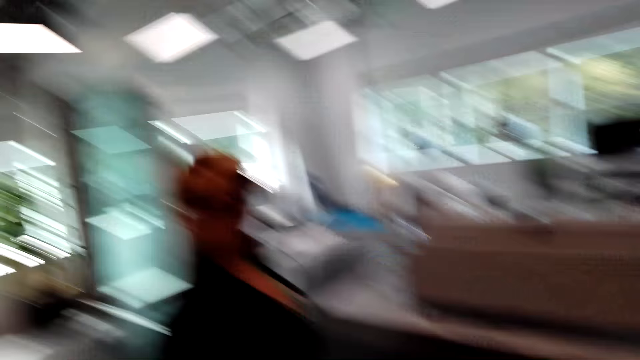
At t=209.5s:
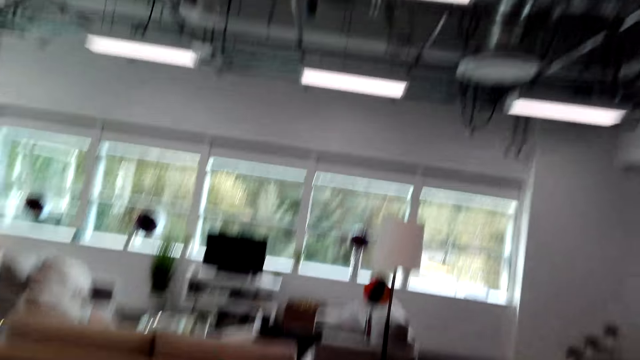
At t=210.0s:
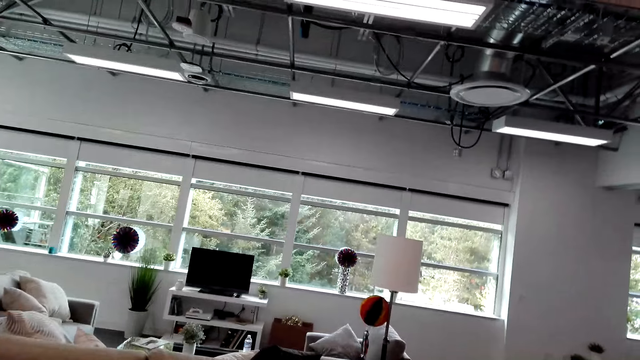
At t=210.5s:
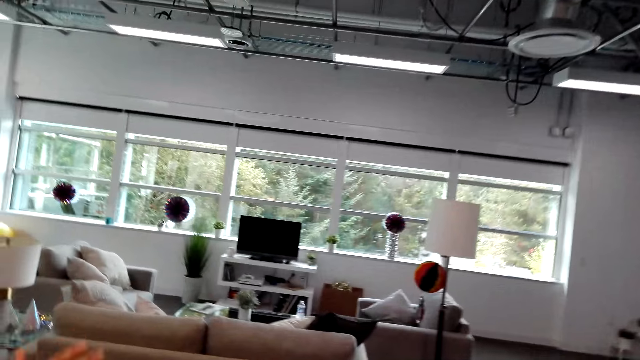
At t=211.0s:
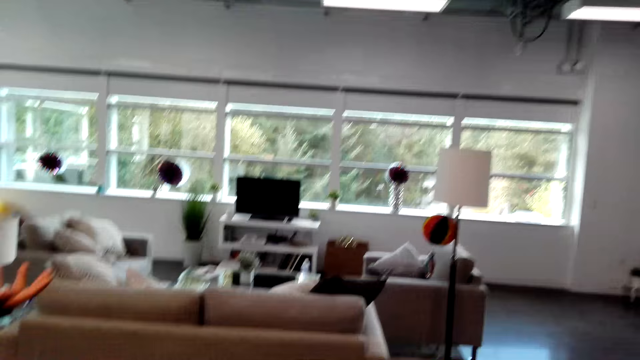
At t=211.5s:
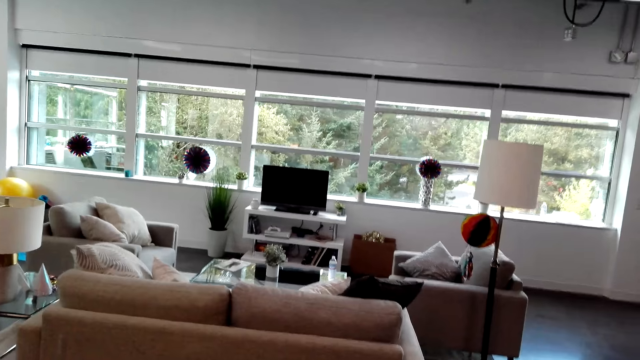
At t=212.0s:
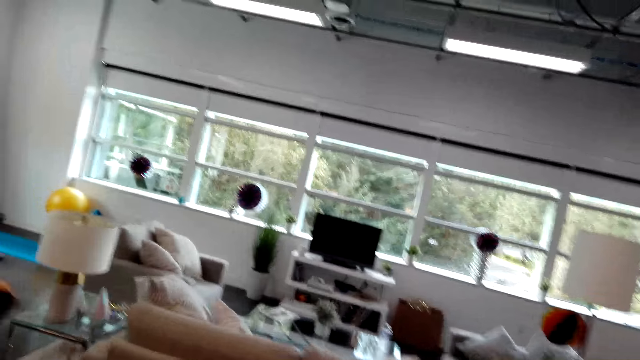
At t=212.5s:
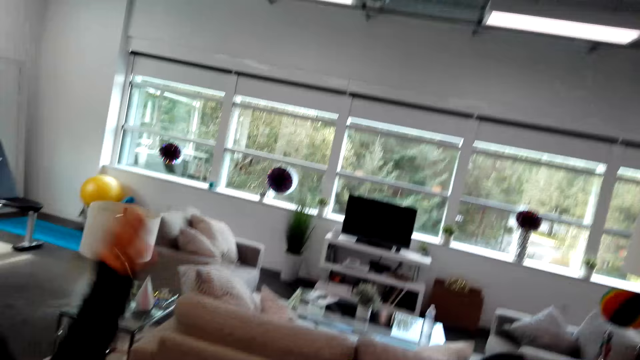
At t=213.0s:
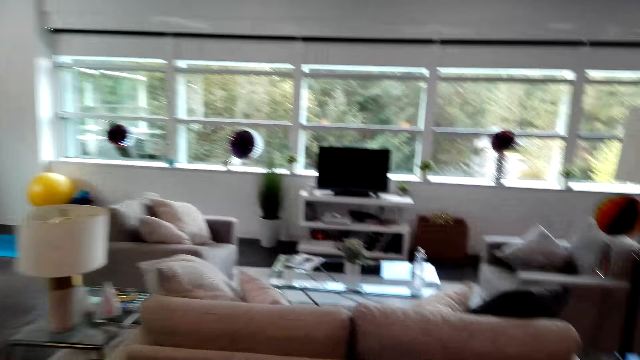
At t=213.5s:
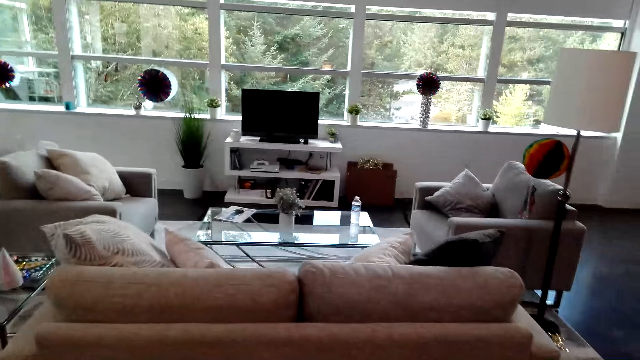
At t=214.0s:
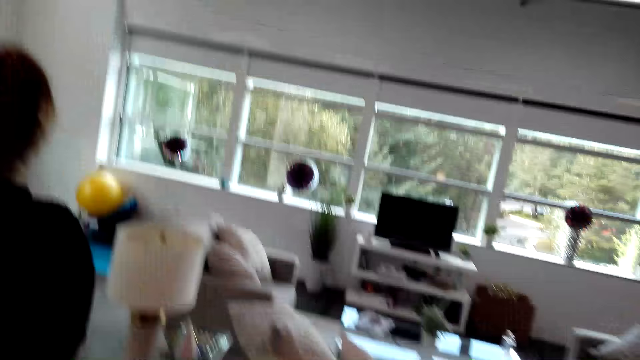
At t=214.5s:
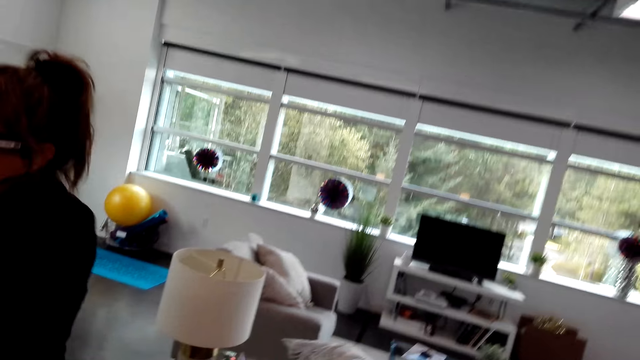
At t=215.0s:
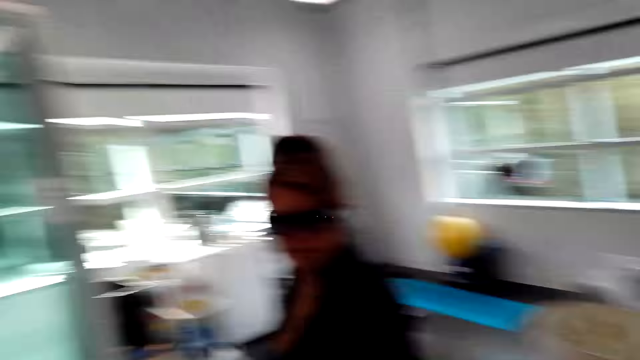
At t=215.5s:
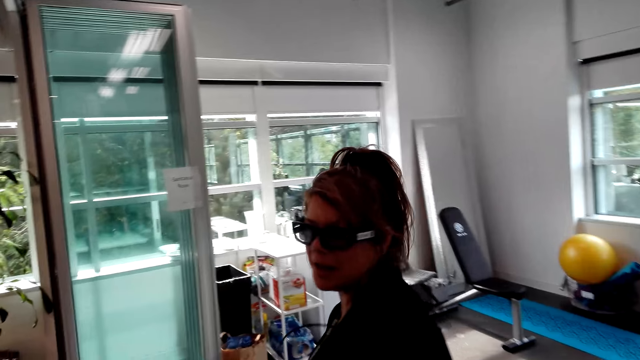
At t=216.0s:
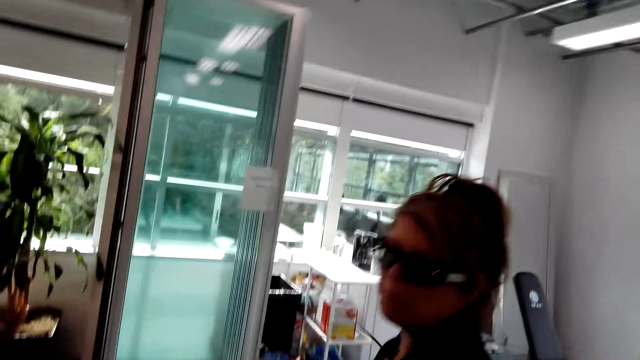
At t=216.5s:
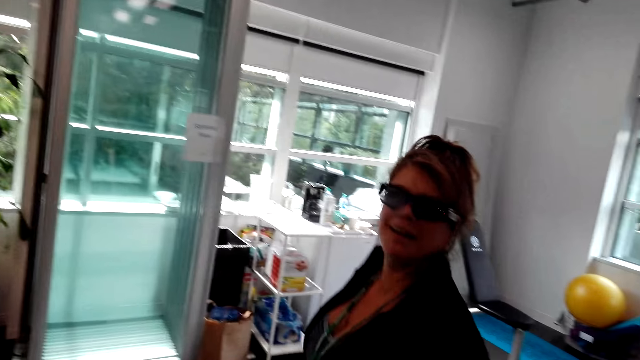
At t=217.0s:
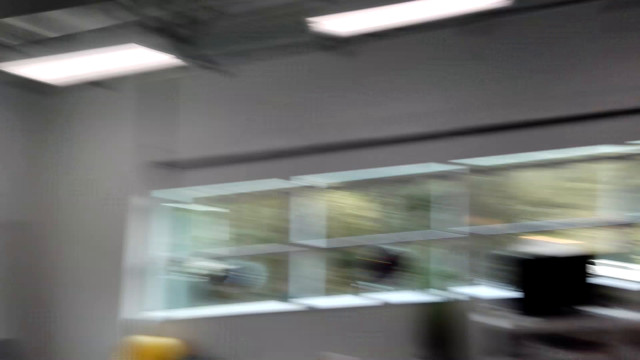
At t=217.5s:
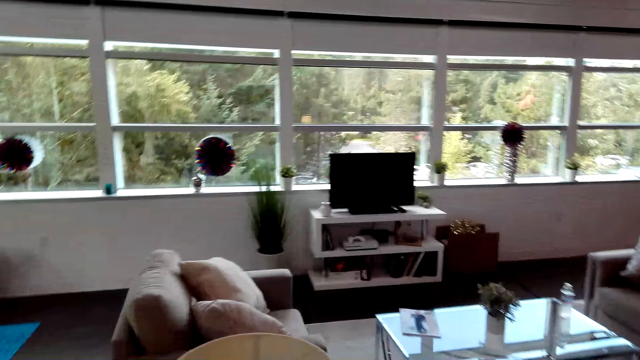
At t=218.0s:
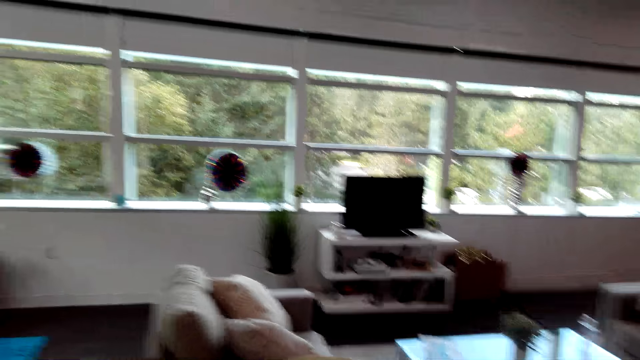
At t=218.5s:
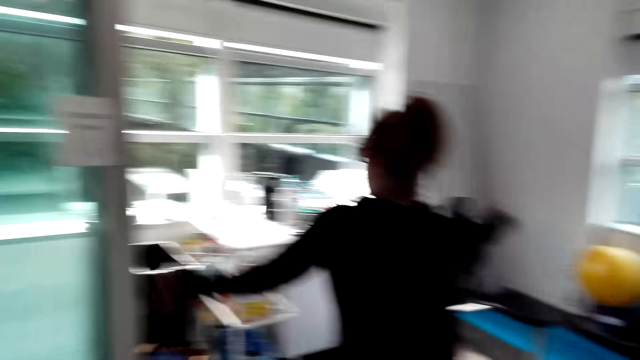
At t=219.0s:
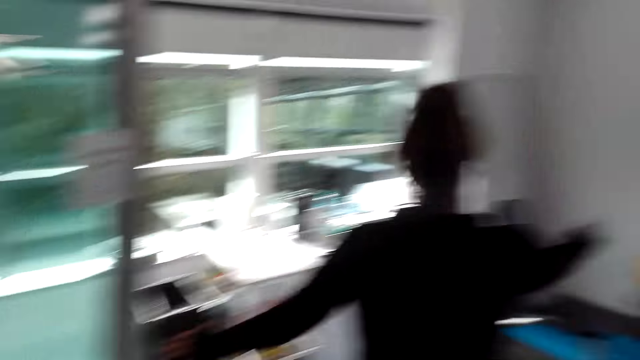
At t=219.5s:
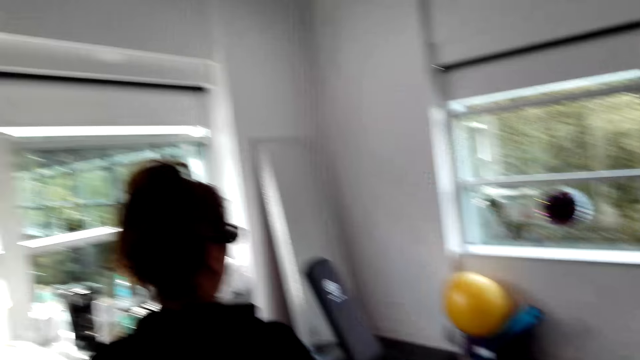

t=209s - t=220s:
The camera wearer talks to a girl. The girl dialogues with the camera wearer. The camera wearer follows the girl. The girl enters the other room.

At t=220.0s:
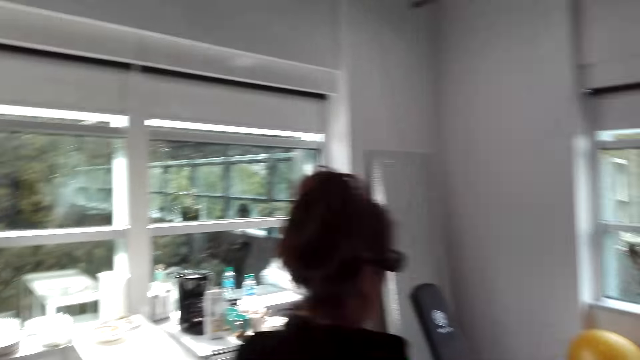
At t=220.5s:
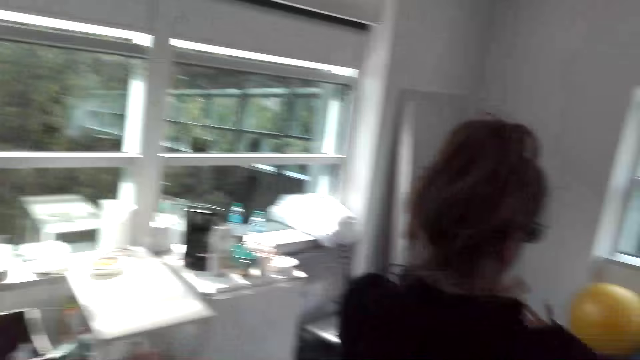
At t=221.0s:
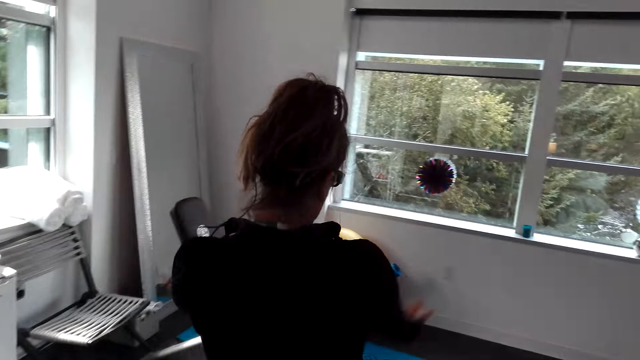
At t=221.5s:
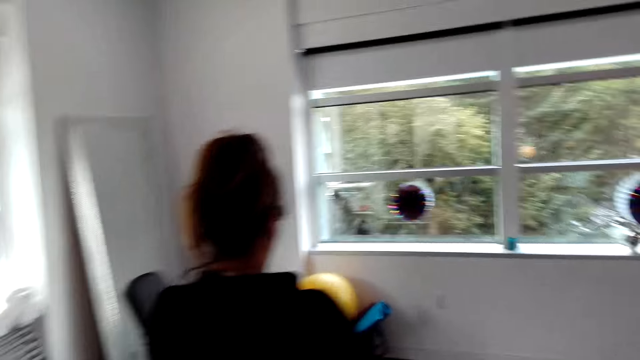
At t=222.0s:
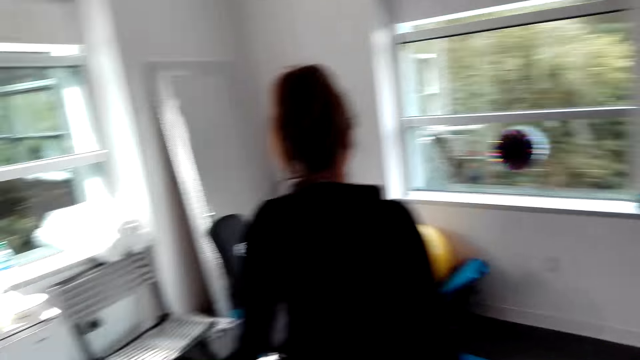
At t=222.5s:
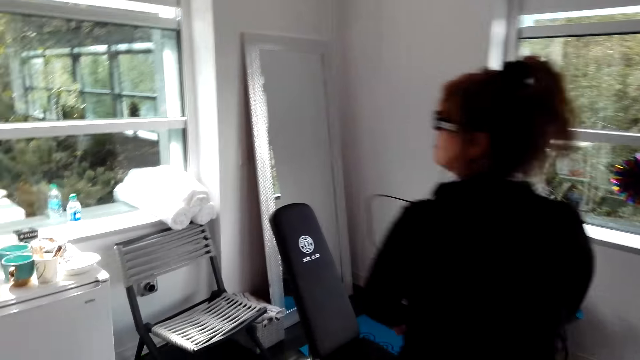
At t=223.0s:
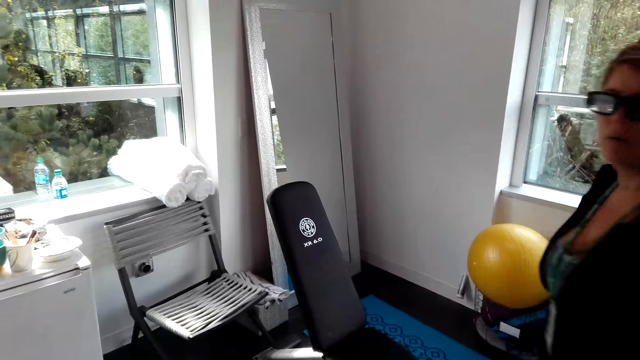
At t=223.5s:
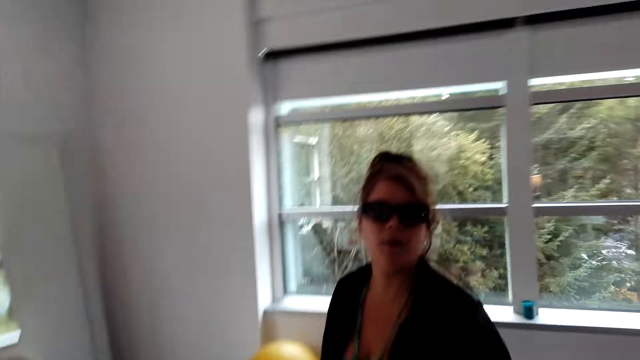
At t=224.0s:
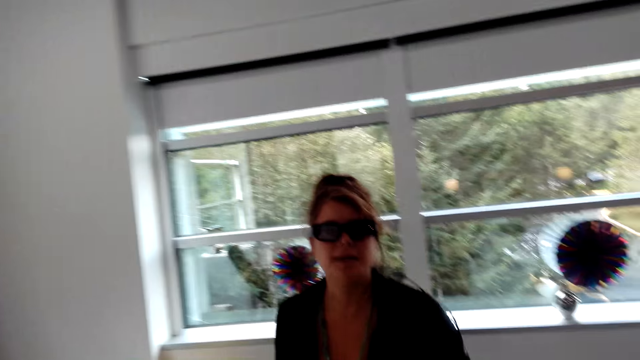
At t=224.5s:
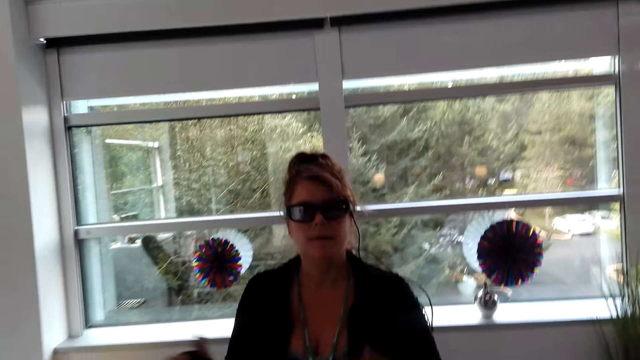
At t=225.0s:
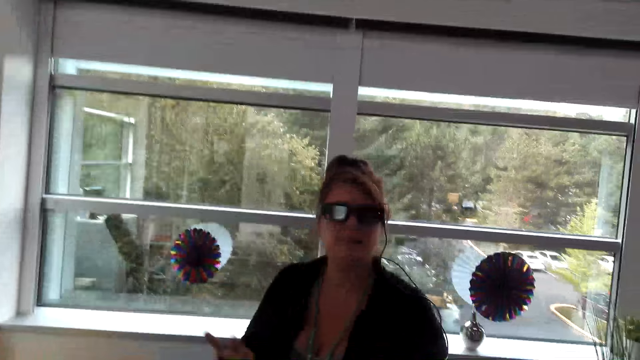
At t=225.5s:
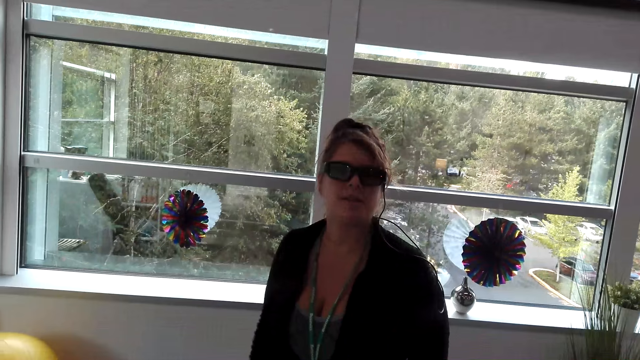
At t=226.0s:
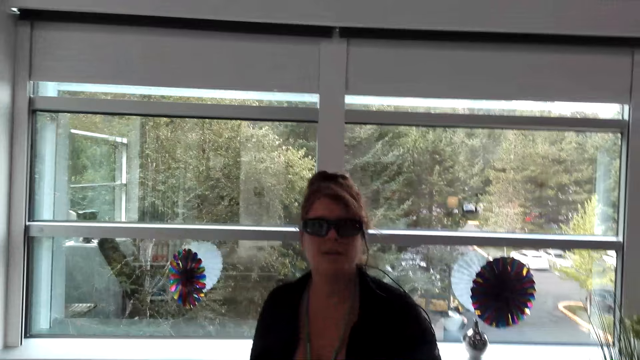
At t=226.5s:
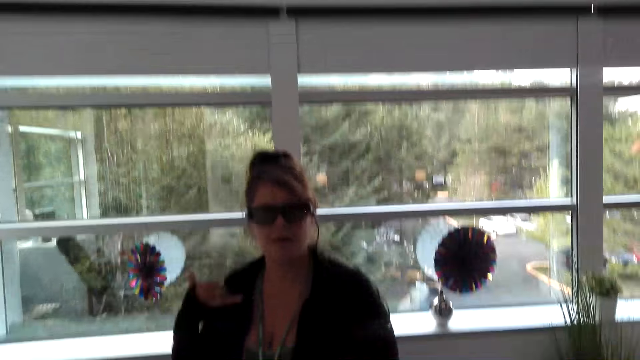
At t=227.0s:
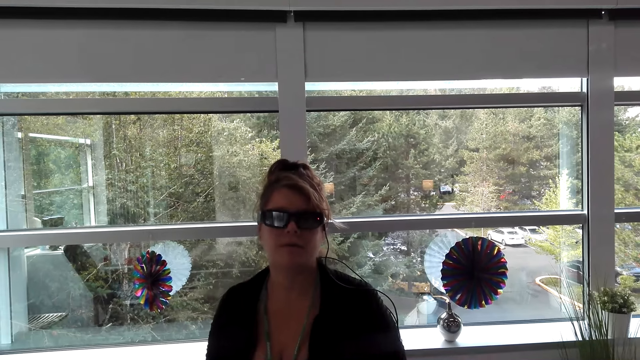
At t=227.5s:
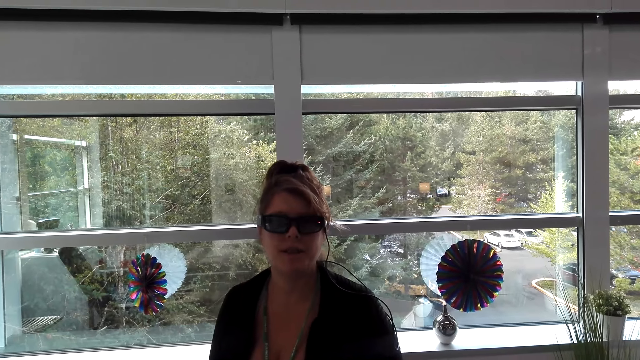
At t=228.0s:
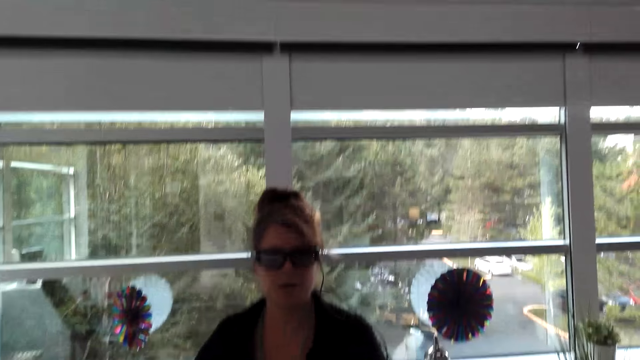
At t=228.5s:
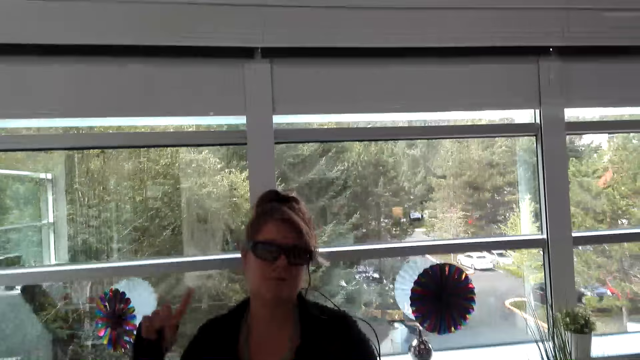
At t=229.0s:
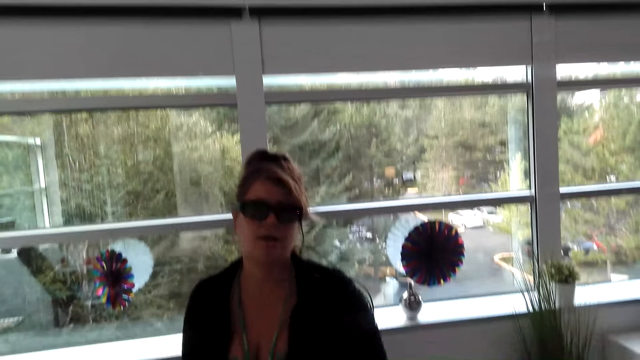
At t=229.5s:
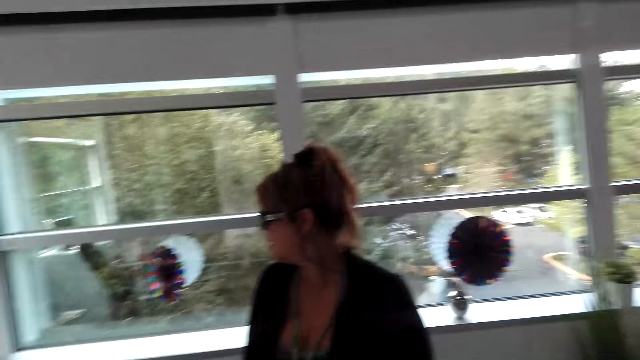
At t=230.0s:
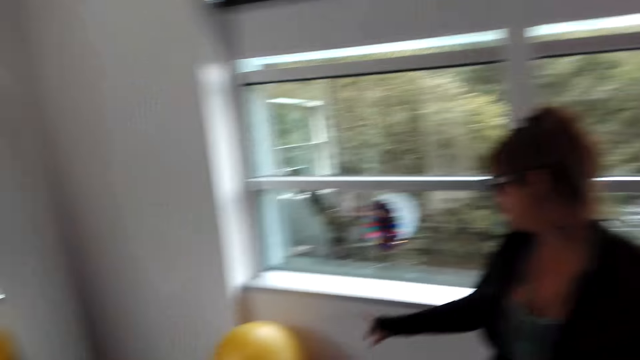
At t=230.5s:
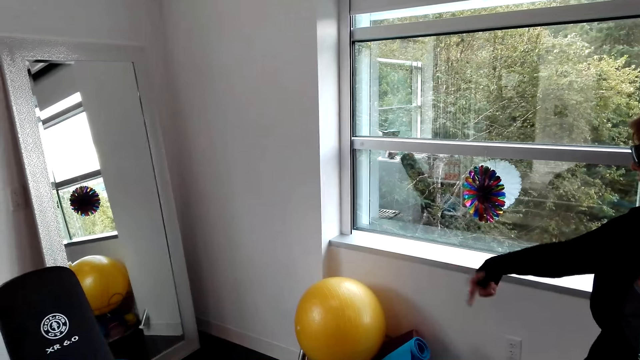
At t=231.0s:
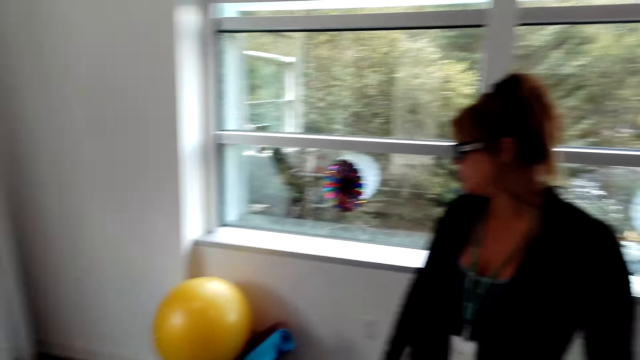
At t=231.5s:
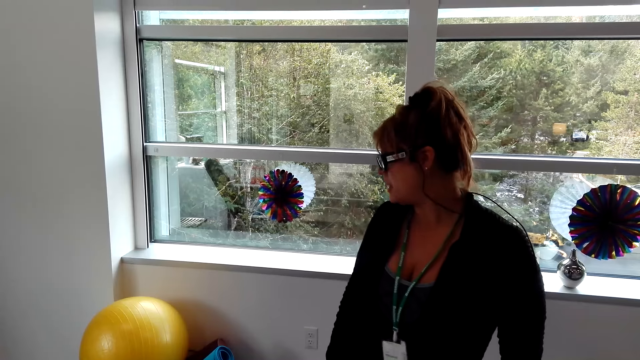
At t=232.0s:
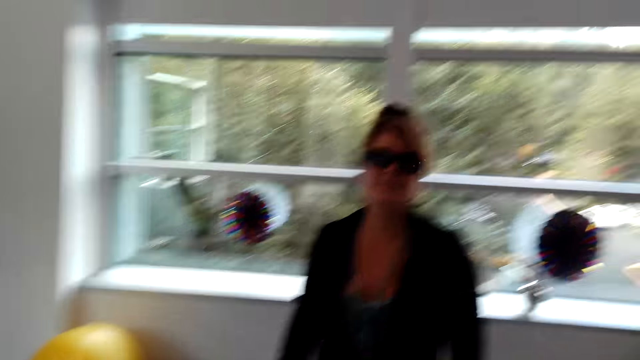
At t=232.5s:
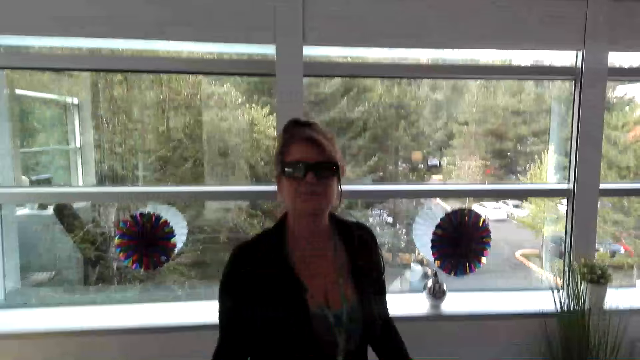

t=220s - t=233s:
A woman dialogues with the camera wearer. The woman walks. She turns around and dialogues with the camera wearer. She dialogues with them again. The camera wearer looks at the woman. They talk to the woman. The woman points at an exercise ball. The camera wearer looks at the exercise ball. The woman dialogues with the camera wearer.
